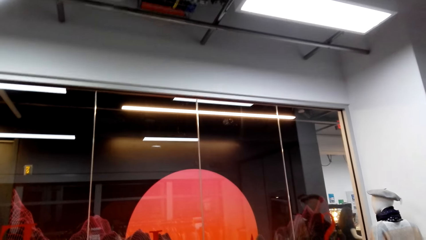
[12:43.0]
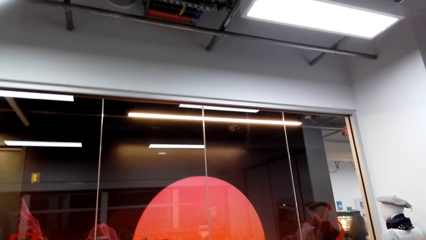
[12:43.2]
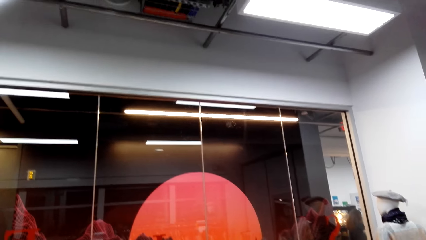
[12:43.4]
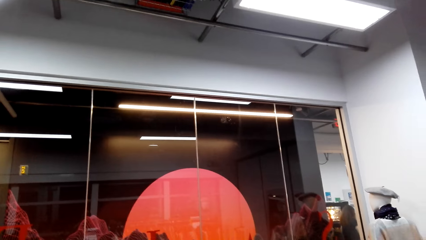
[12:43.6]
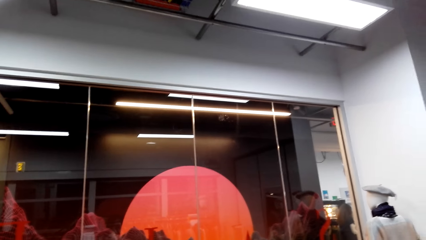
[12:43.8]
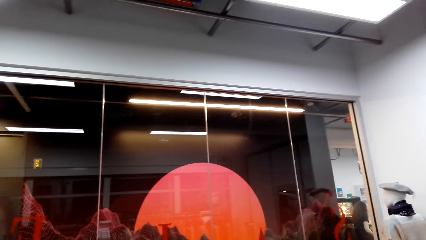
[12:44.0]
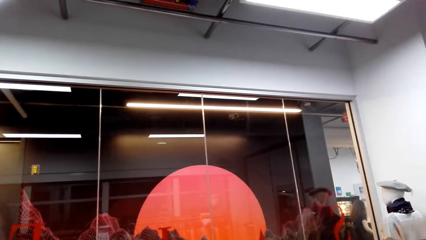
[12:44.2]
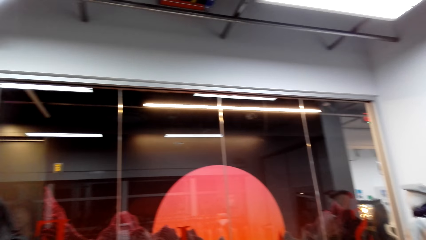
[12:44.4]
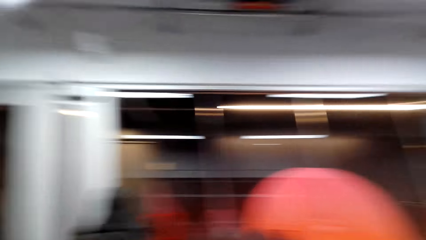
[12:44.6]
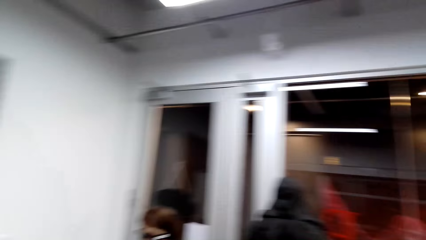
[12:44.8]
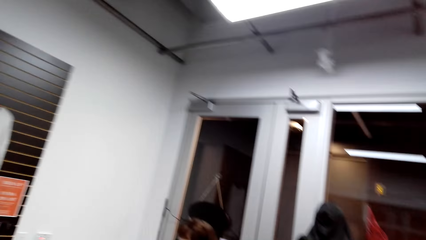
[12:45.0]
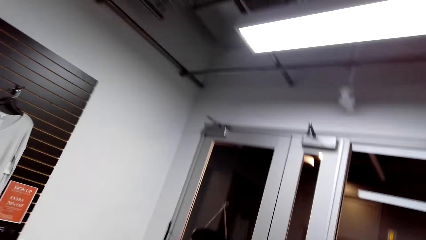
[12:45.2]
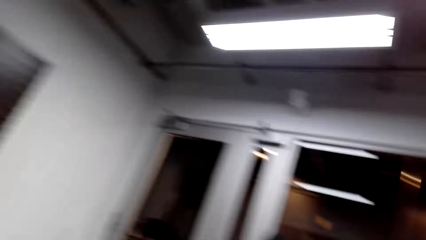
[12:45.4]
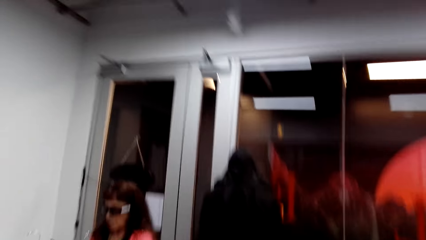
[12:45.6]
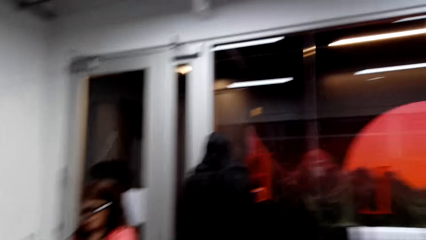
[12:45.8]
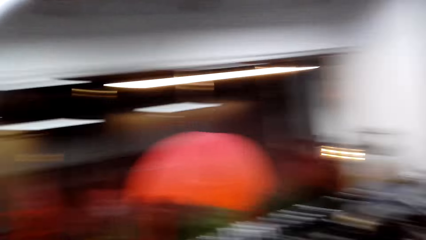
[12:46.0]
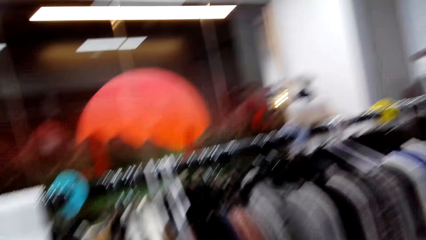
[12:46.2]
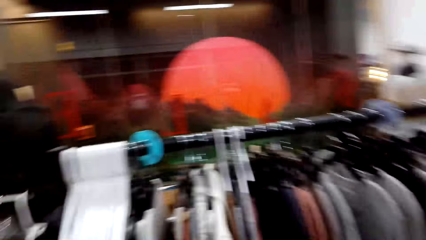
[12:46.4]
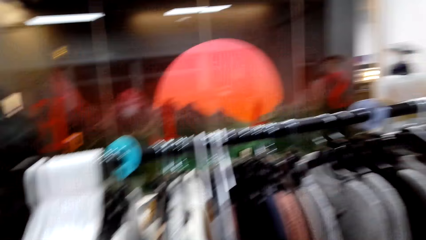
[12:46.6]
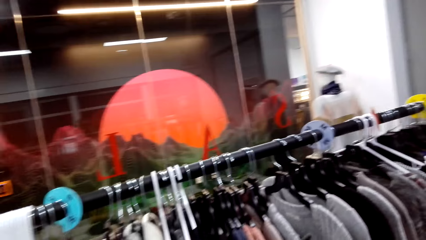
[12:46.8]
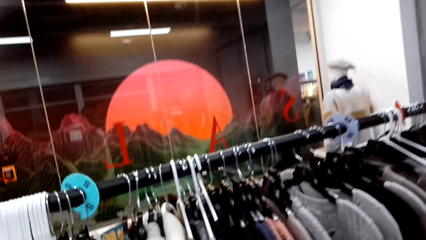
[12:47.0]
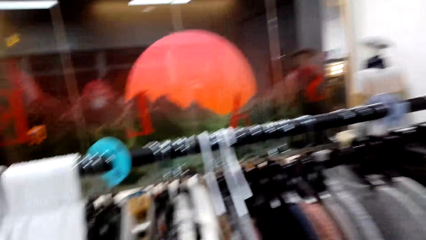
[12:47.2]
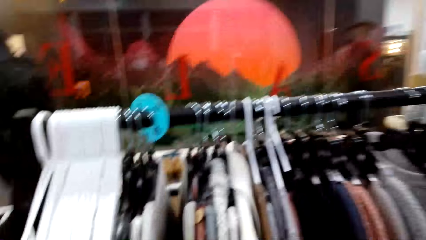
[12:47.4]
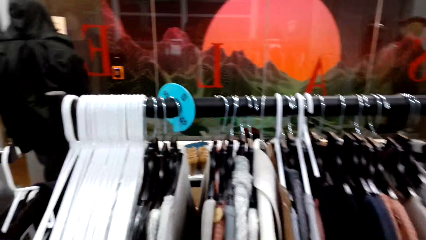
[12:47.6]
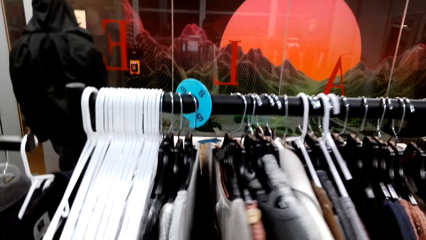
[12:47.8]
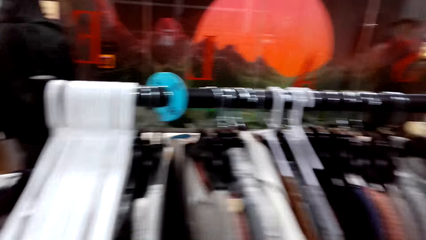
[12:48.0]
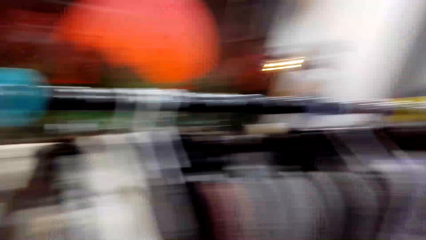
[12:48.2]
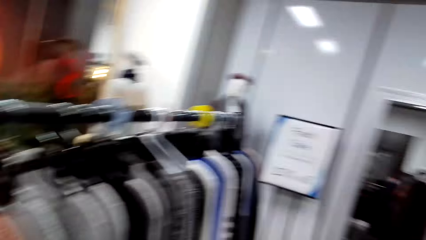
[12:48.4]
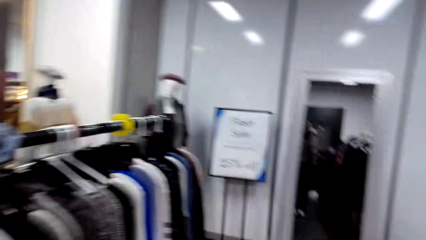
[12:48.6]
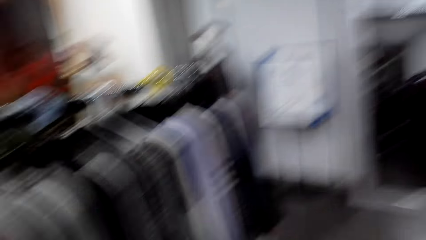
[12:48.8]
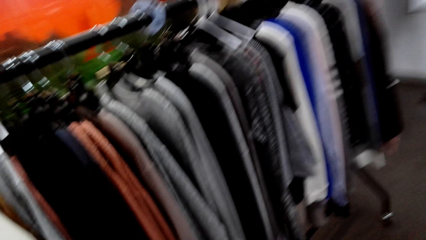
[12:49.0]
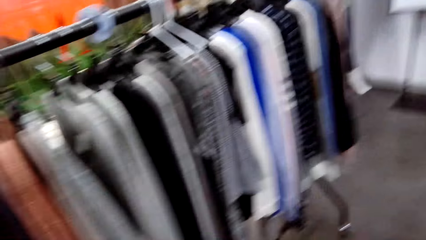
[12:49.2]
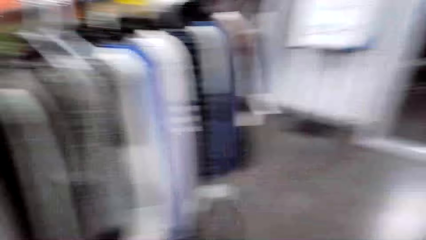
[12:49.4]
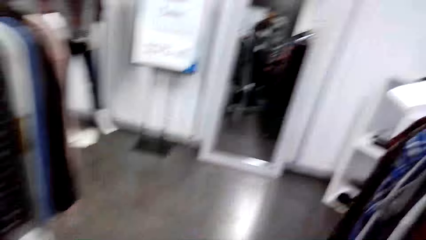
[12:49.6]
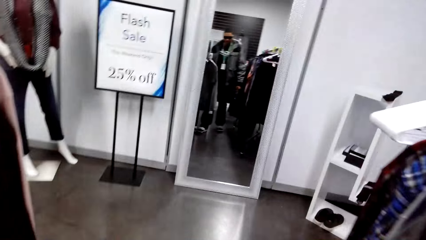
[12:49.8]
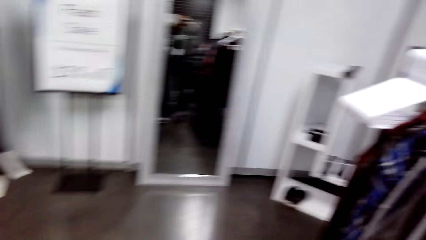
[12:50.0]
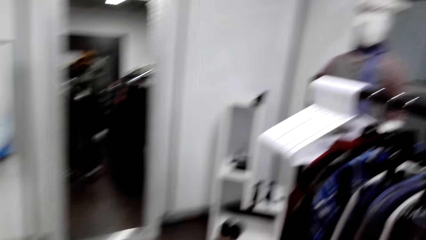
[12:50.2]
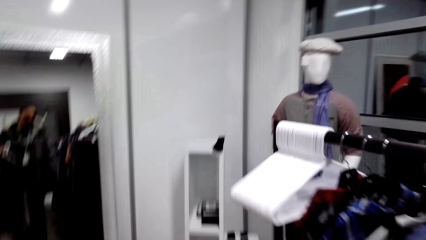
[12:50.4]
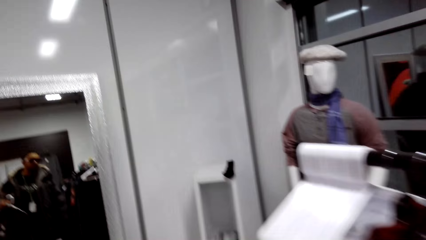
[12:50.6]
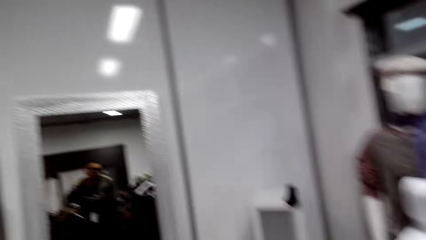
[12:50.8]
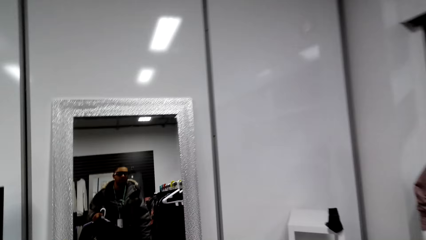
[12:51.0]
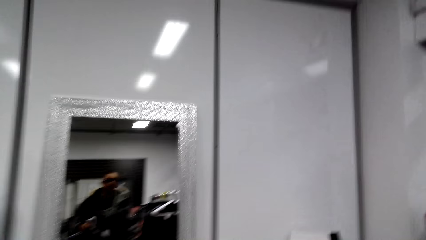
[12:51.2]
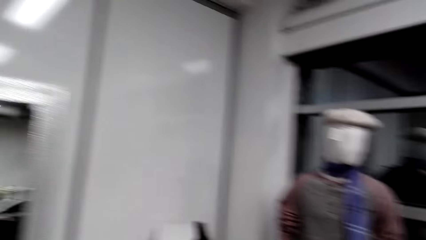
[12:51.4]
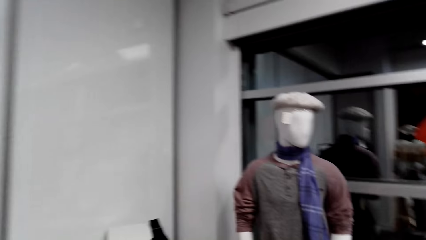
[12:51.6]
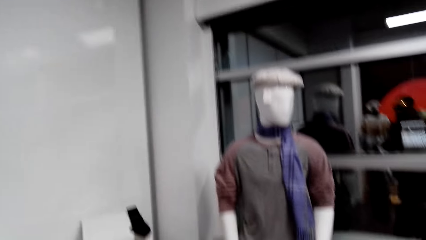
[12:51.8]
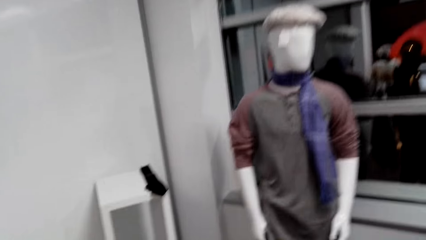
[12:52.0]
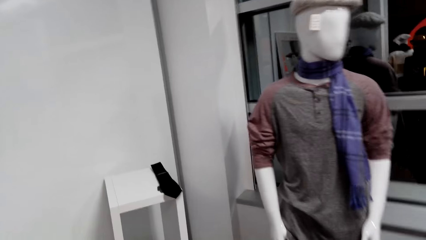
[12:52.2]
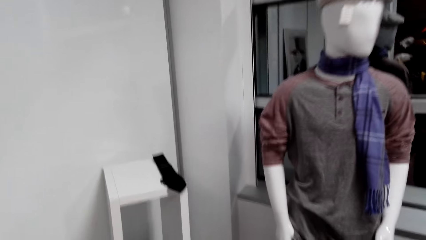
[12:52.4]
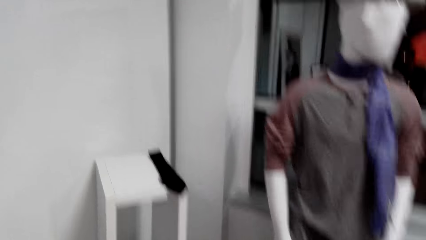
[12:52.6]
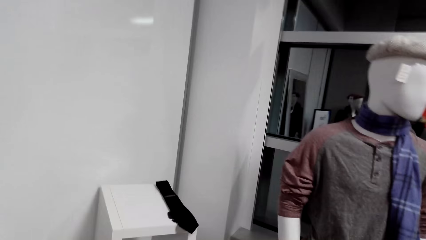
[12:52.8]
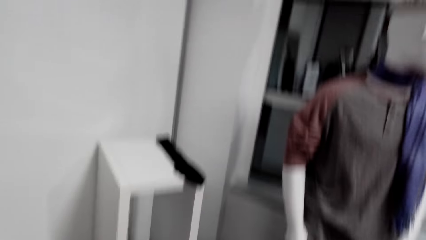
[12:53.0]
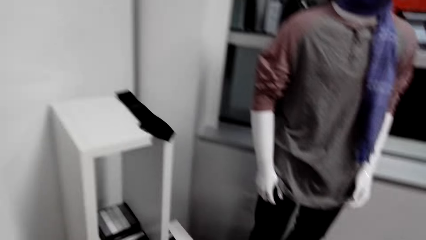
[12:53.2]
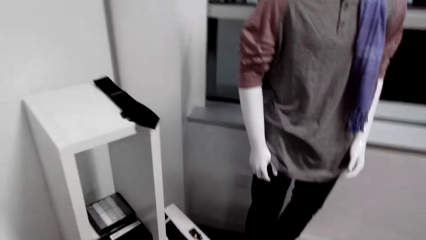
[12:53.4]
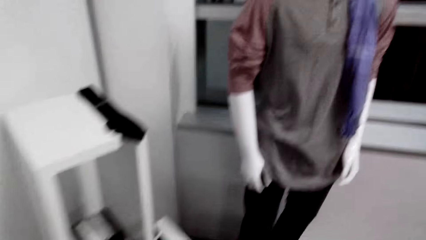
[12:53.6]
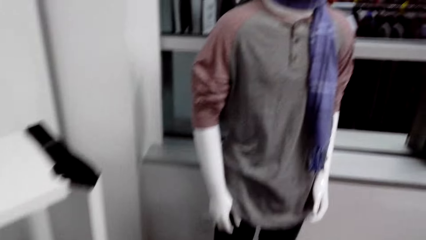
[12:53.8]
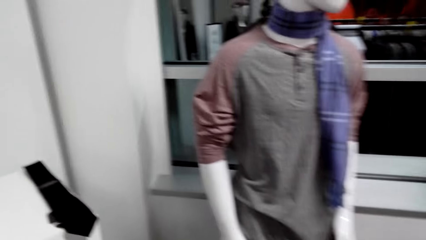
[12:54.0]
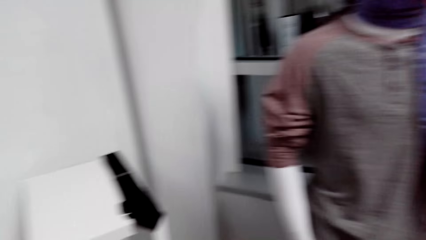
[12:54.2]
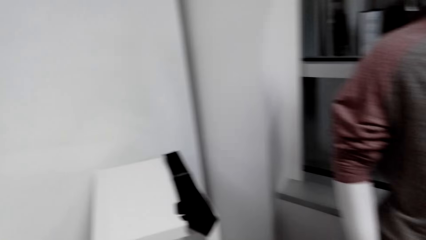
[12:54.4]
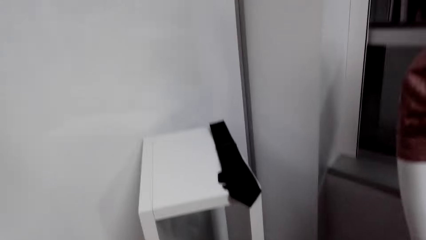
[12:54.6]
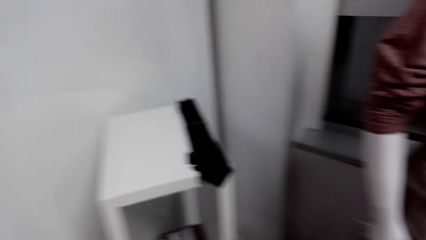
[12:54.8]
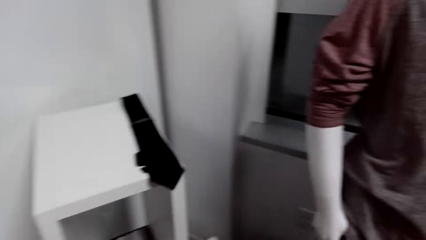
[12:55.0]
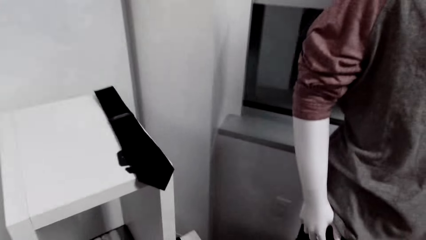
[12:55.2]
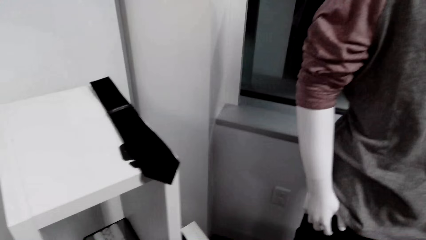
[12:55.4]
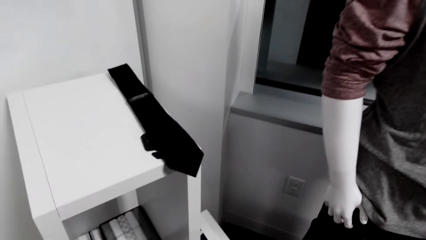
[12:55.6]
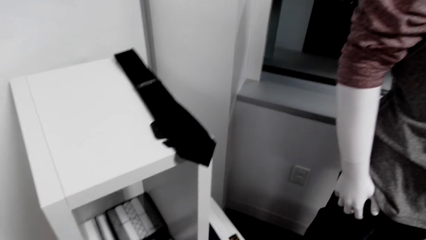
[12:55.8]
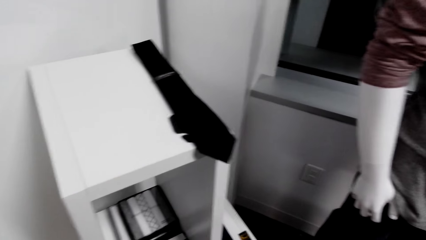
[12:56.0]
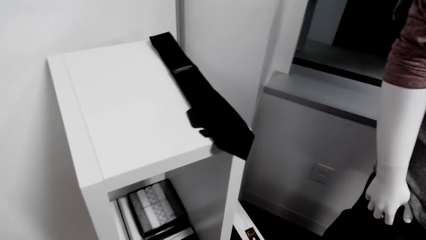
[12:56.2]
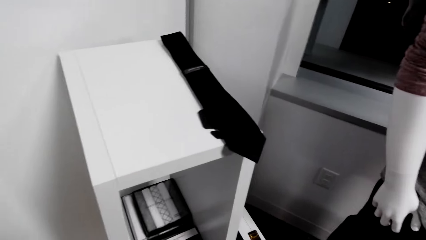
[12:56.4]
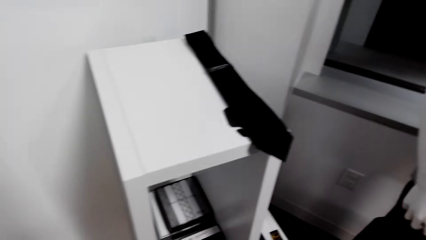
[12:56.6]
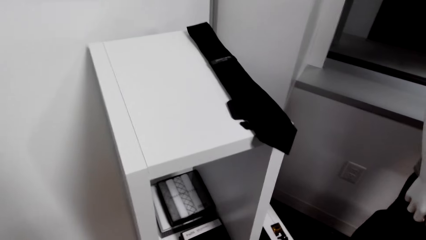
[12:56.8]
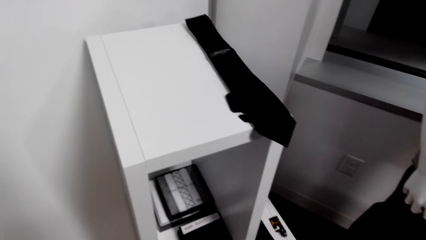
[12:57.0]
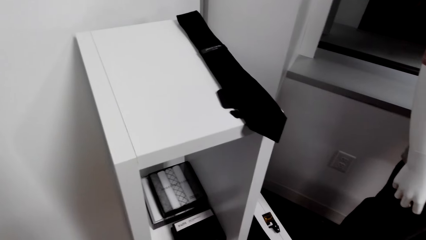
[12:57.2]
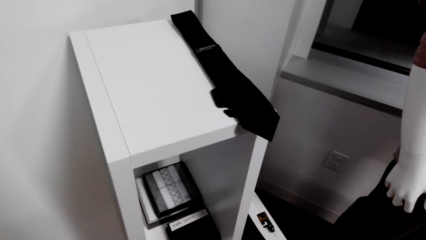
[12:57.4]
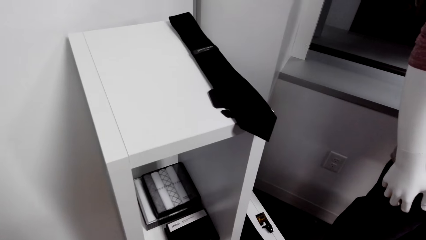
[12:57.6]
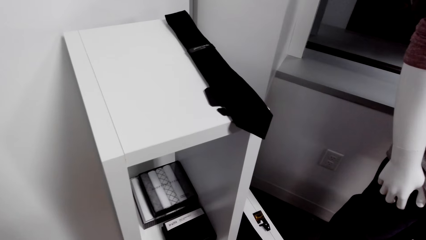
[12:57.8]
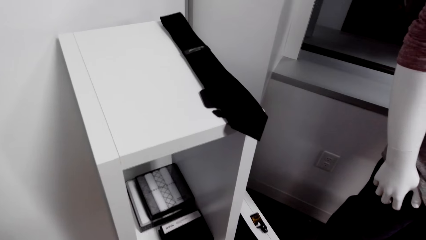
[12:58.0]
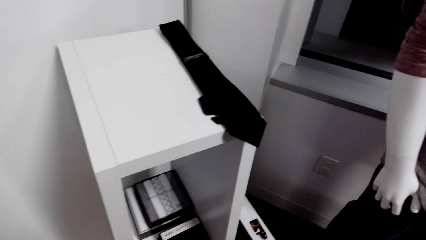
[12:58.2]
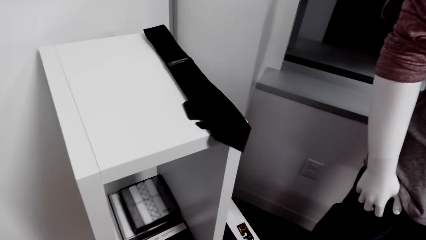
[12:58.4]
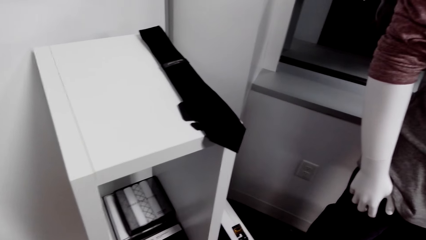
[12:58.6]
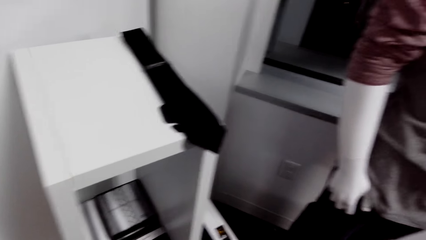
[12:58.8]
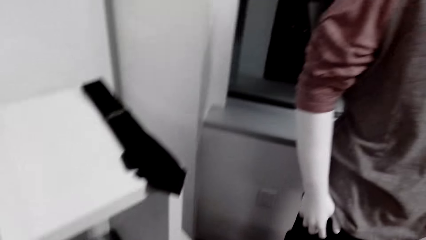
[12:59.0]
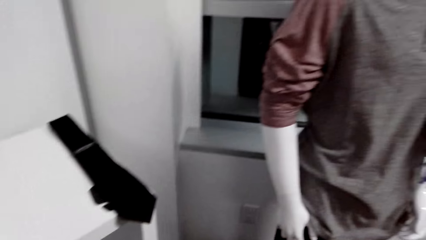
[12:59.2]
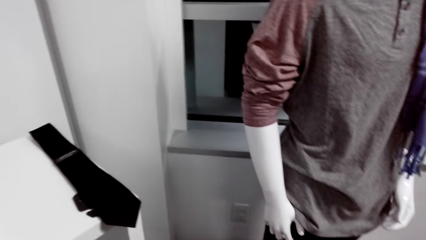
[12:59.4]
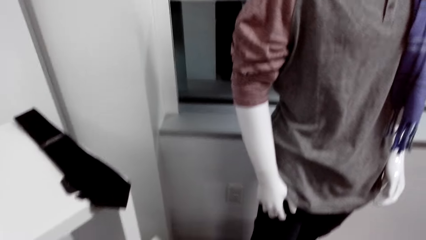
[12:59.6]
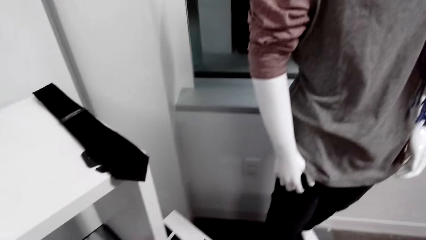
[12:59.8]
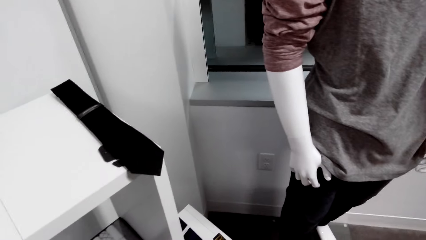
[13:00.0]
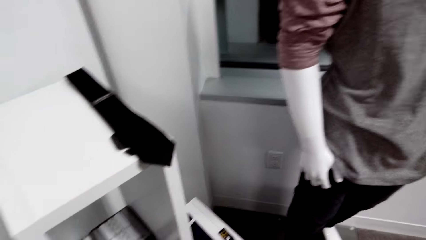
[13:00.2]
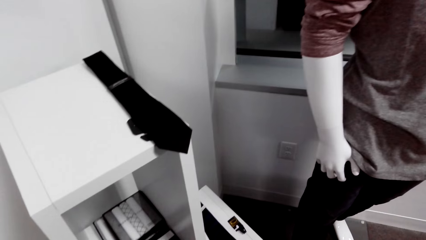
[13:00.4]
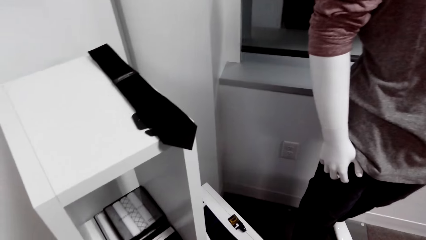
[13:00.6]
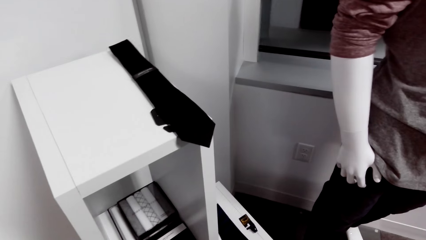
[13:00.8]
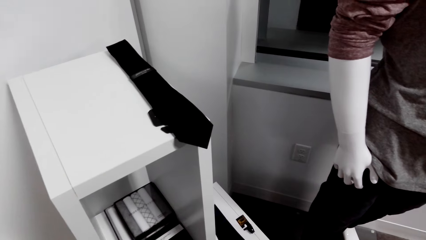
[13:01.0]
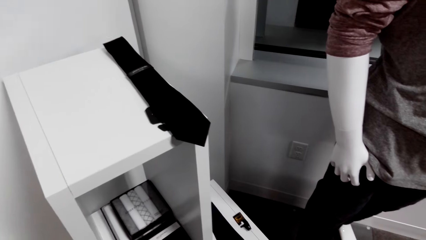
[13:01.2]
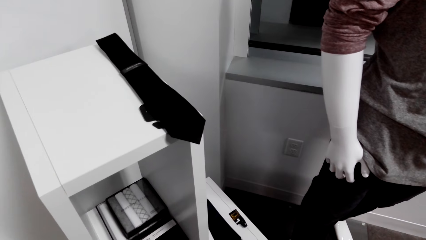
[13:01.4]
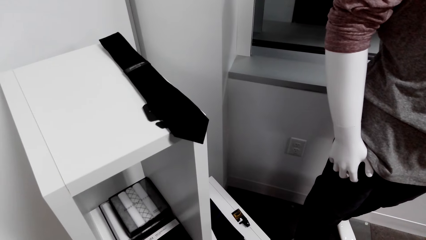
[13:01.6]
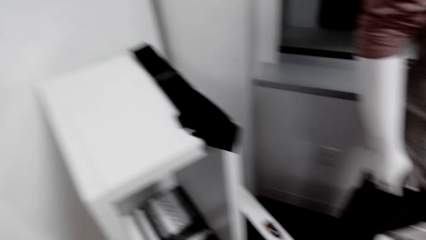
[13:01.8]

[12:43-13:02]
The camera wearer touches clothes. They walk around the clothing store. They dialogue with a person. They walk around the clothing store. They dialogue with the person.
